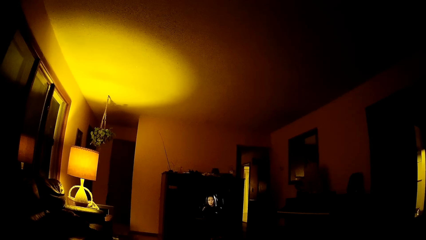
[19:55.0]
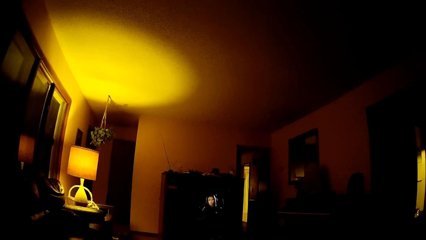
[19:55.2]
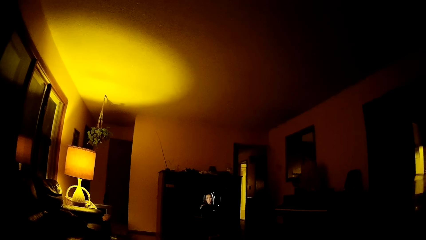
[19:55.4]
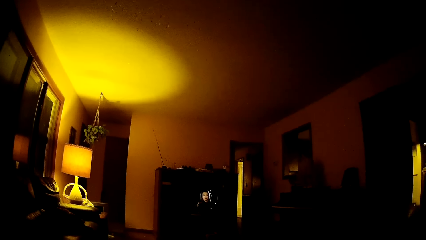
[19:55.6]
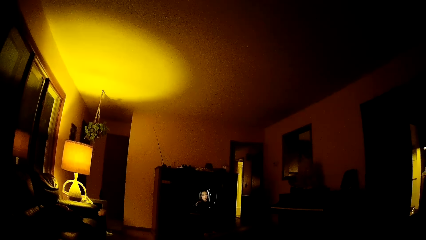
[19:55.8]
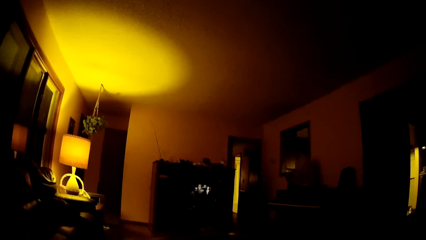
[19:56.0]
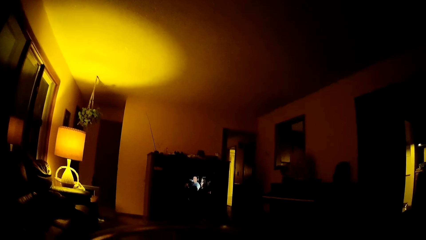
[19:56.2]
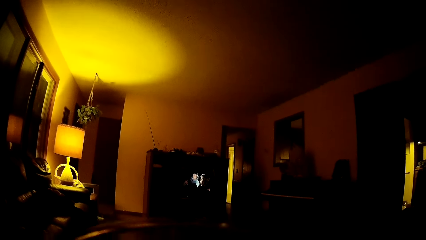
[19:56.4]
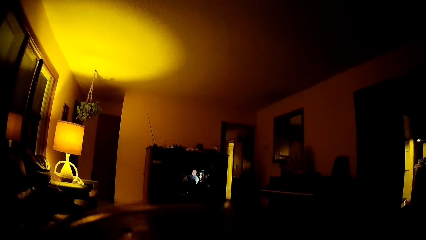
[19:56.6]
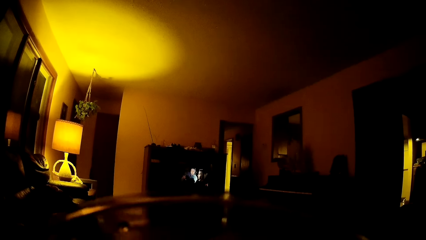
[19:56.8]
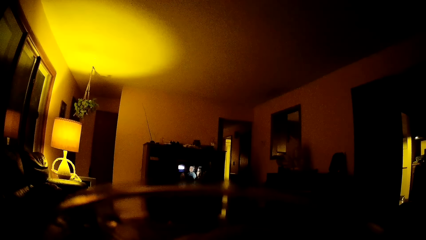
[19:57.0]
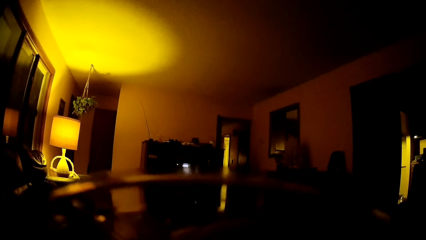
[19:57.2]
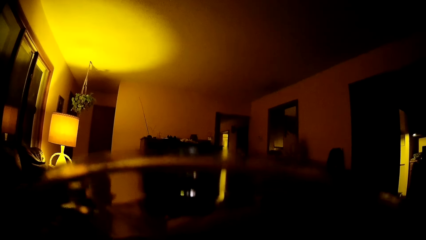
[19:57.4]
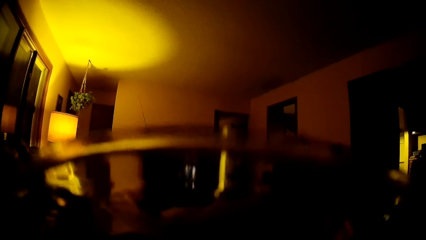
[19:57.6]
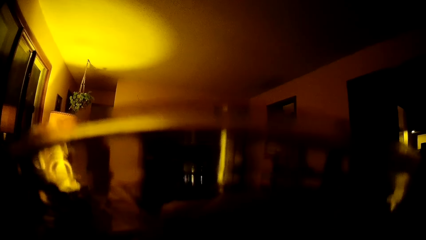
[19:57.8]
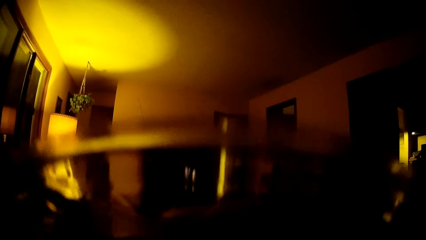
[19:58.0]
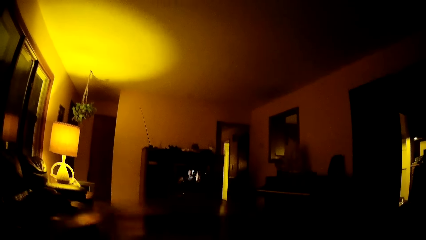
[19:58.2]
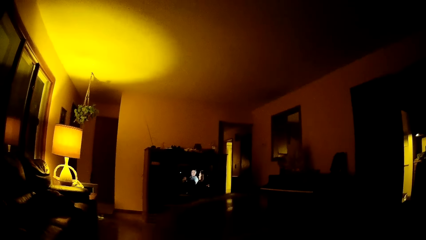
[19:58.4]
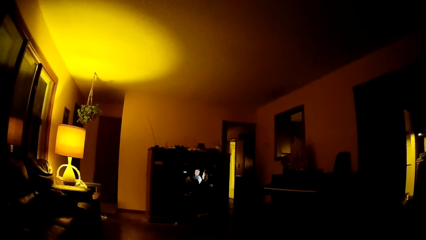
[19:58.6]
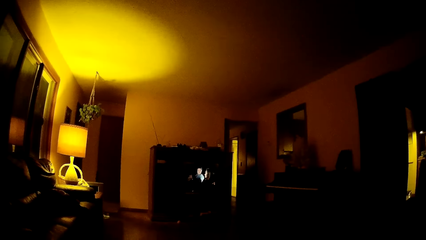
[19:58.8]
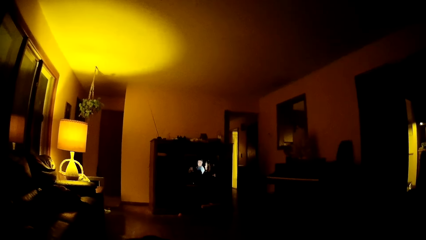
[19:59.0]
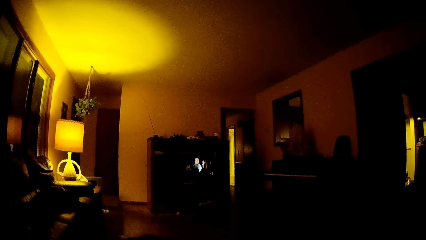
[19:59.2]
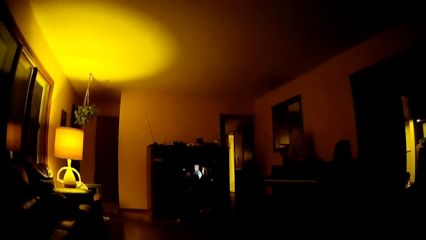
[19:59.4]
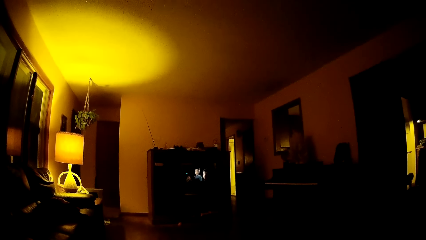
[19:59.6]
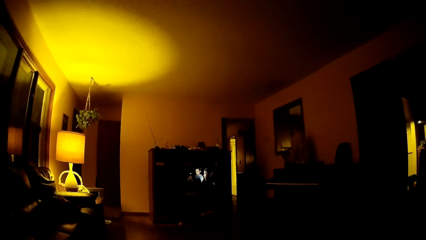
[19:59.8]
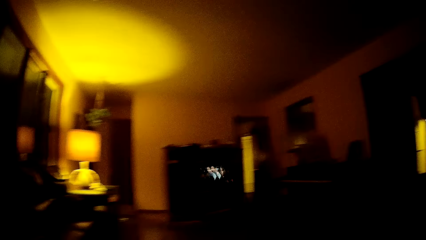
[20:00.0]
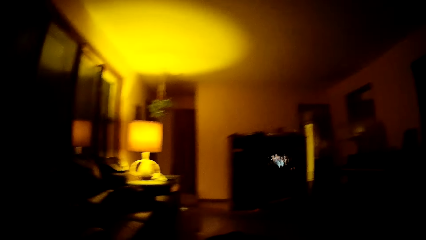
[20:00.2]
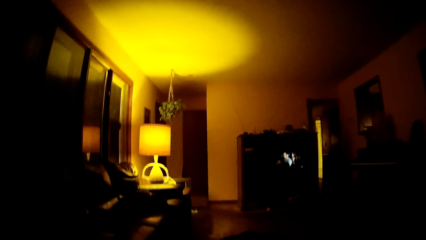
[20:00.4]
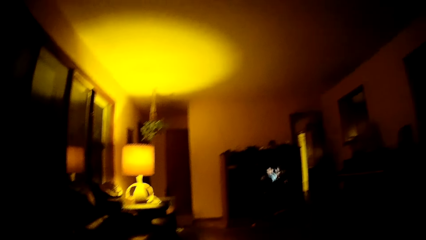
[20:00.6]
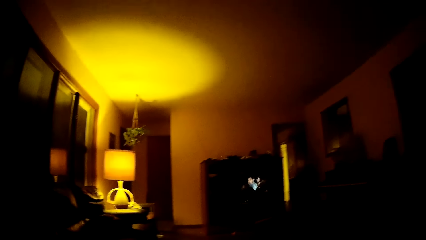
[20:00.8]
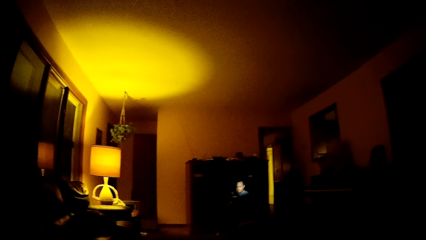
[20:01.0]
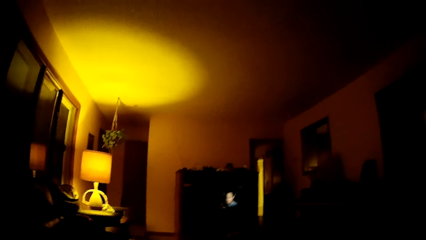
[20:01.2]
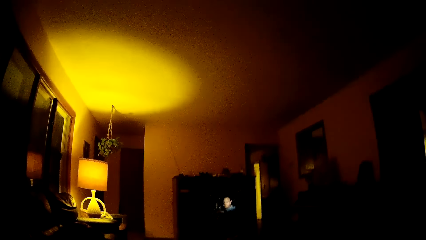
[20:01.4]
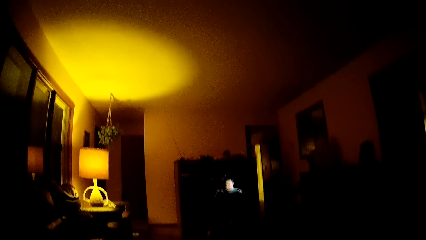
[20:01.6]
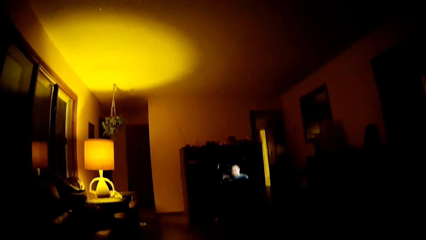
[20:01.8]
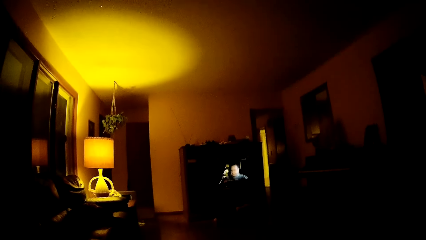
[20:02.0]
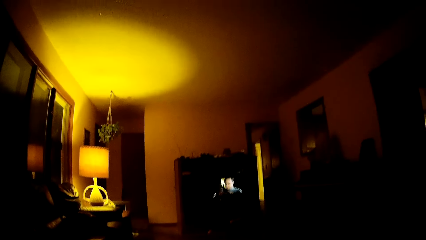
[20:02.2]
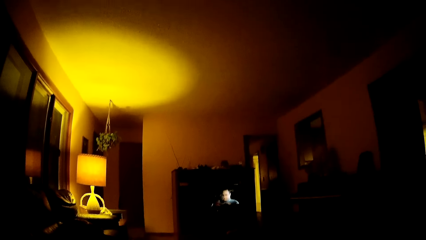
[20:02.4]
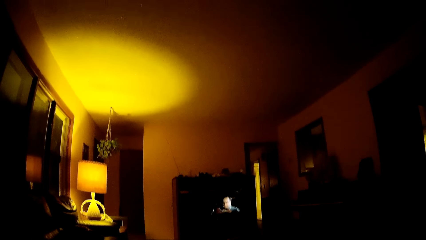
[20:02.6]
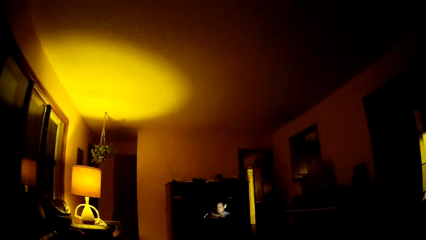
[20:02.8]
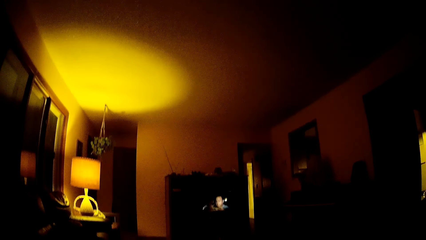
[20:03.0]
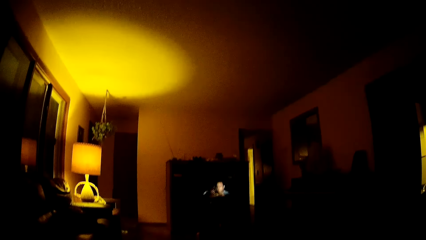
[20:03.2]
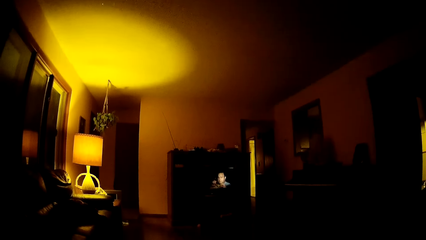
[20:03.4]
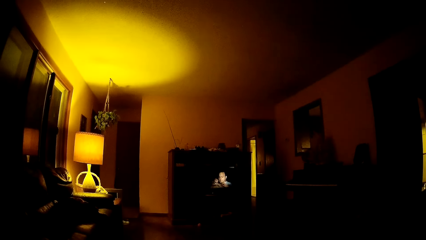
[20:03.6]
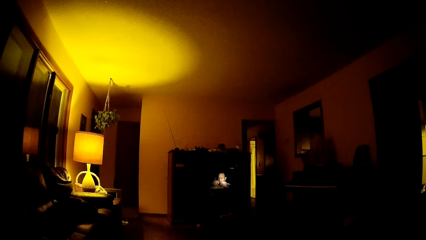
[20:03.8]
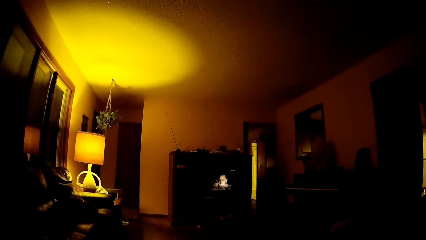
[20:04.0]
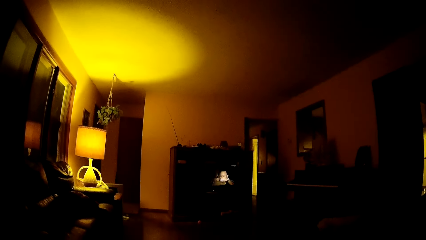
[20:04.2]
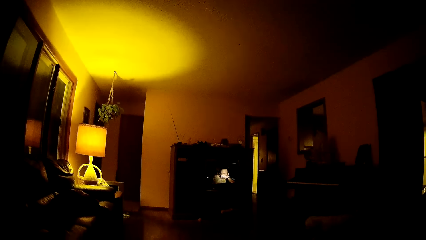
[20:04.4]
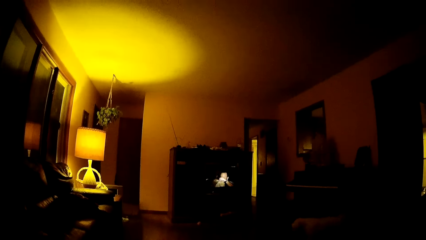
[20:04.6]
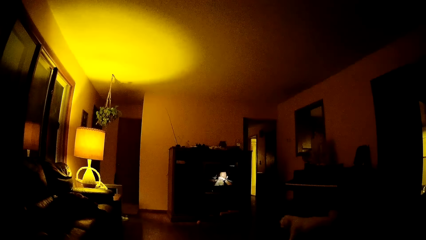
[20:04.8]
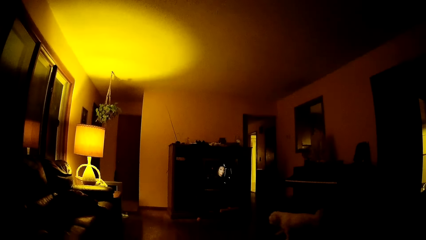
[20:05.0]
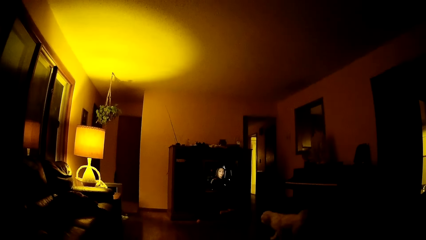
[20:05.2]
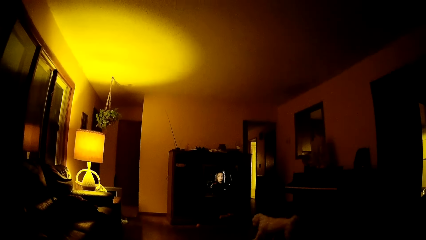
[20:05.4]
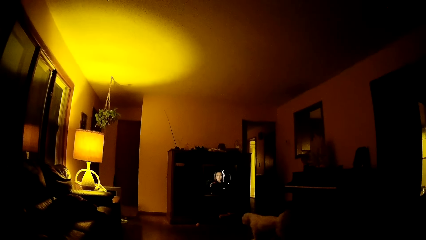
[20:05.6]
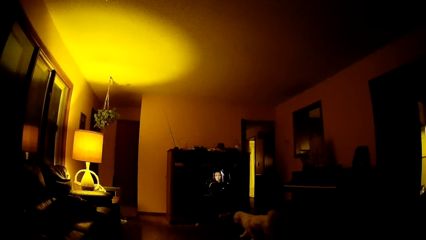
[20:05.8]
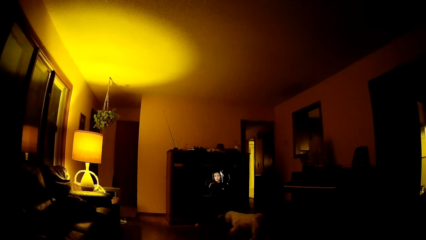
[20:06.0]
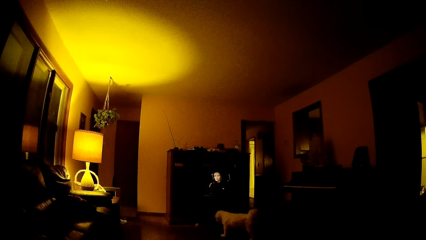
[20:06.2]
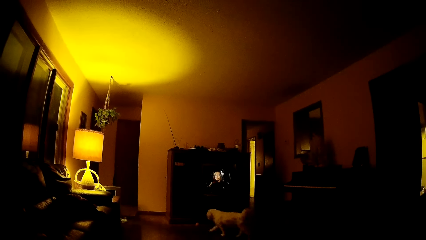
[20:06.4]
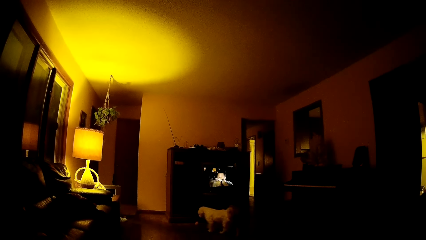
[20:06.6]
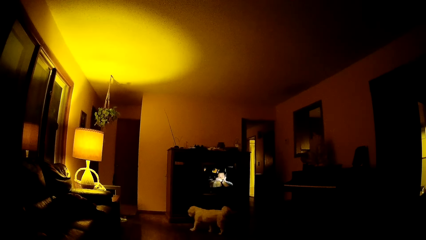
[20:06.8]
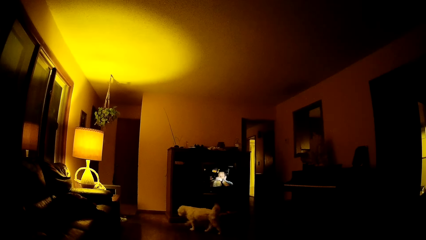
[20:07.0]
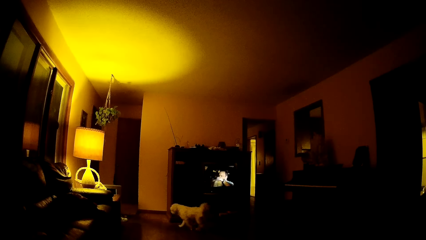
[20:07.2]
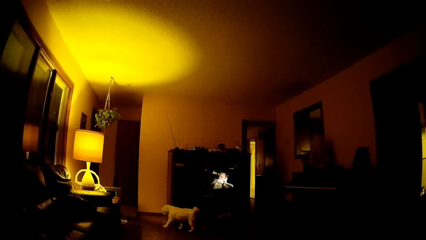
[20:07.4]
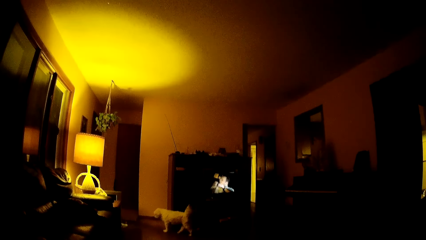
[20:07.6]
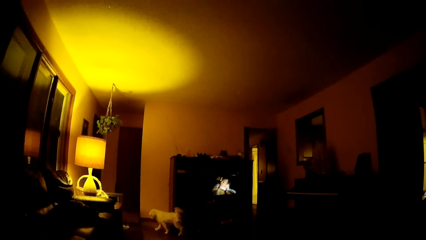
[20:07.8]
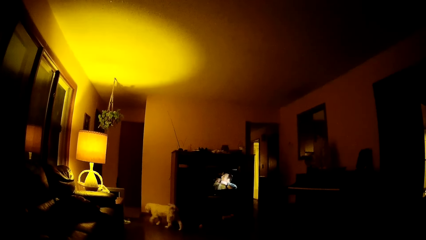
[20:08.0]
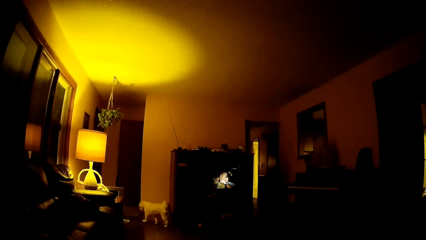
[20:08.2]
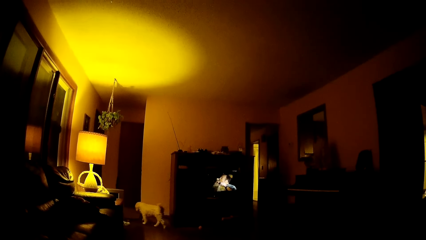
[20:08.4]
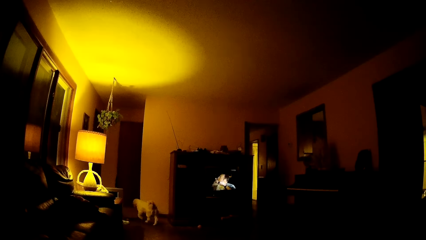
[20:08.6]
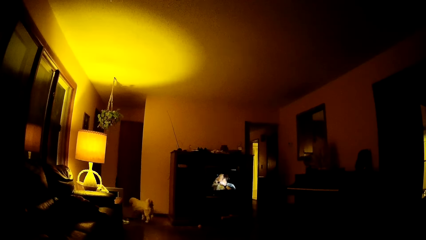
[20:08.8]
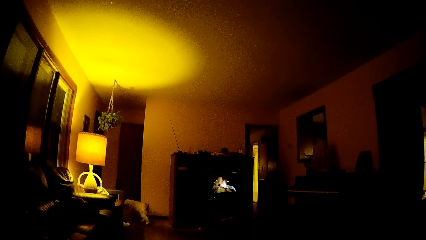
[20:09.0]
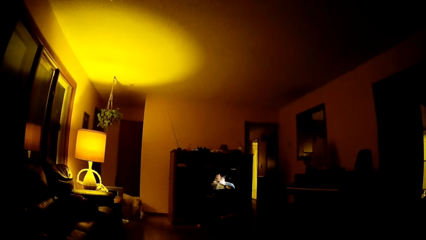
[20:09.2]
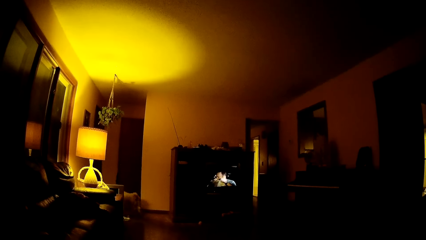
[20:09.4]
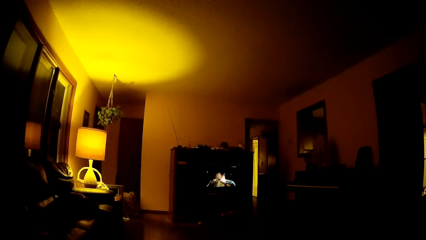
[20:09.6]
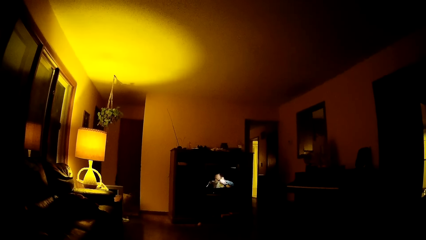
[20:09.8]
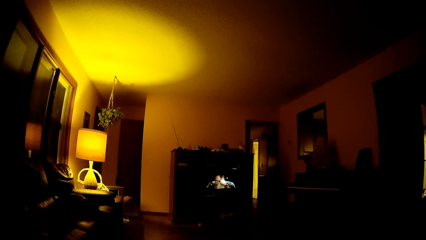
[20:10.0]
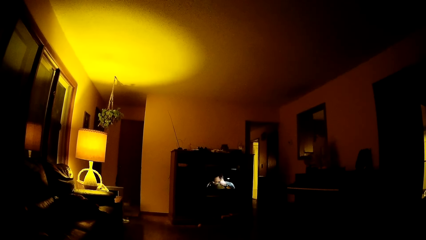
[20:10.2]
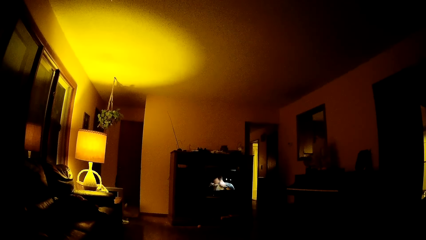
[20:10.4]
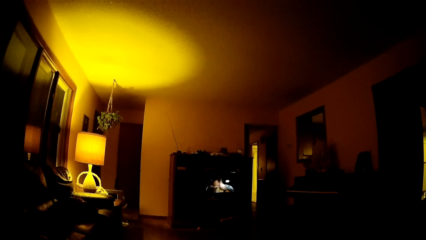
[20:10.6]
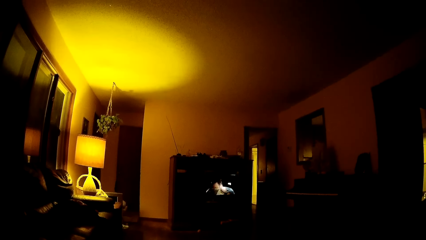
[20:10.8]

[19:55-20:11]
The camera wearer drinks from a glass cup with his right hand. He watches TV. A dog walks across the sitting room.
